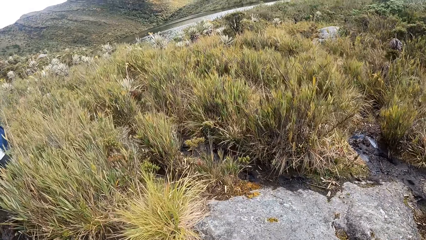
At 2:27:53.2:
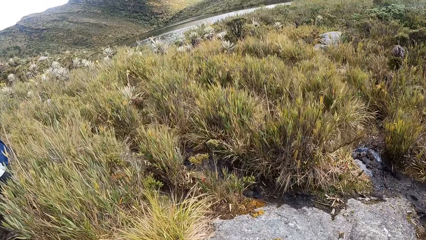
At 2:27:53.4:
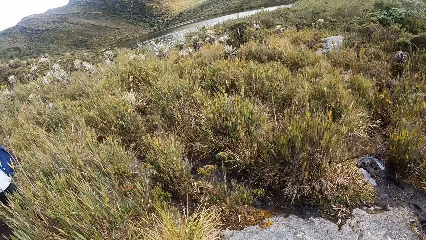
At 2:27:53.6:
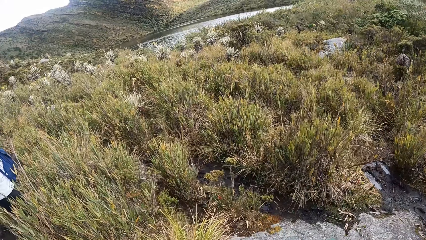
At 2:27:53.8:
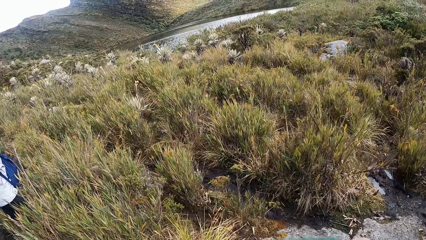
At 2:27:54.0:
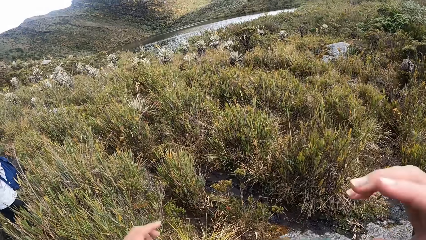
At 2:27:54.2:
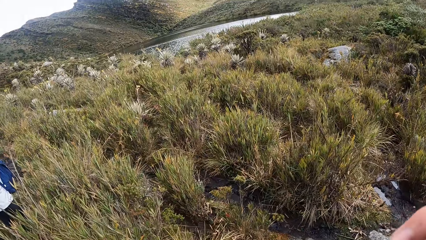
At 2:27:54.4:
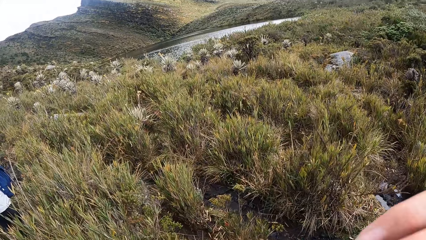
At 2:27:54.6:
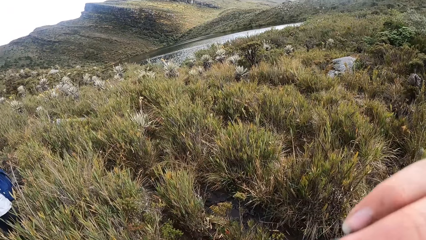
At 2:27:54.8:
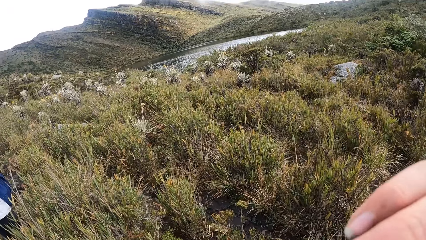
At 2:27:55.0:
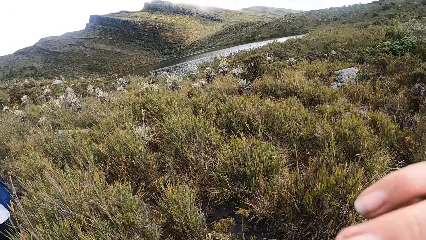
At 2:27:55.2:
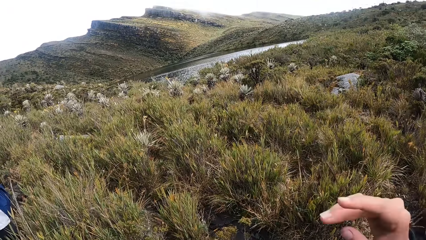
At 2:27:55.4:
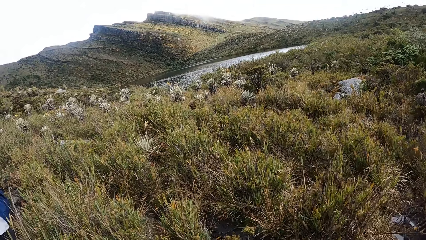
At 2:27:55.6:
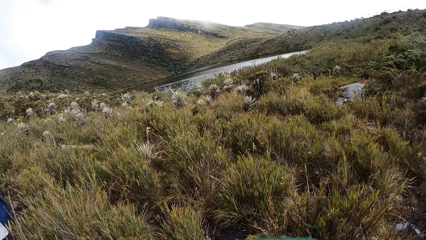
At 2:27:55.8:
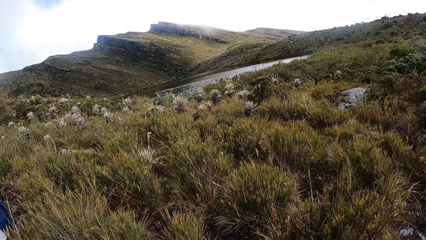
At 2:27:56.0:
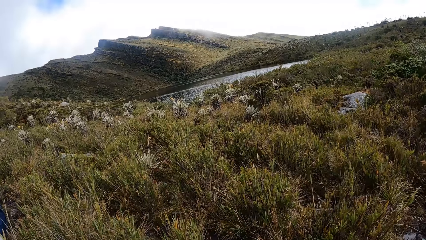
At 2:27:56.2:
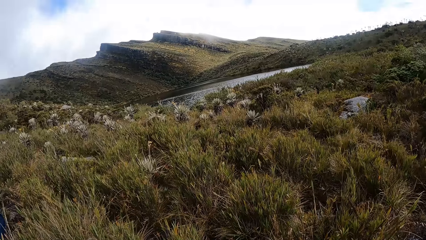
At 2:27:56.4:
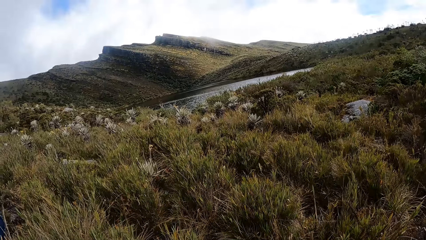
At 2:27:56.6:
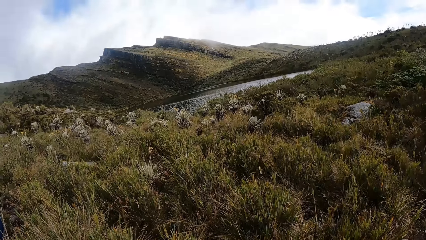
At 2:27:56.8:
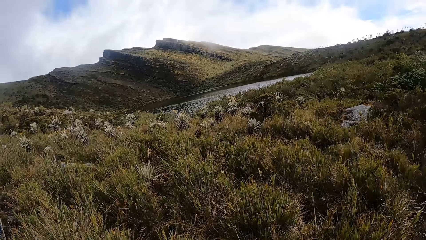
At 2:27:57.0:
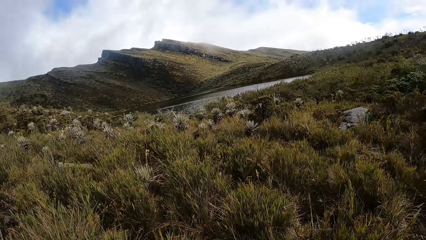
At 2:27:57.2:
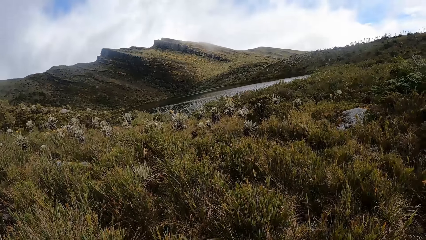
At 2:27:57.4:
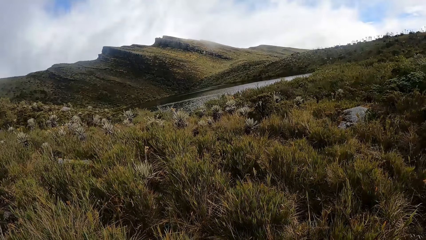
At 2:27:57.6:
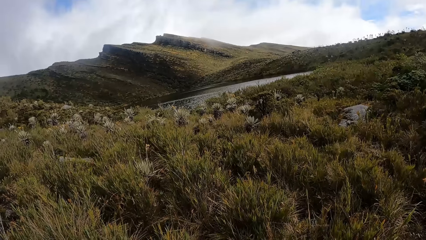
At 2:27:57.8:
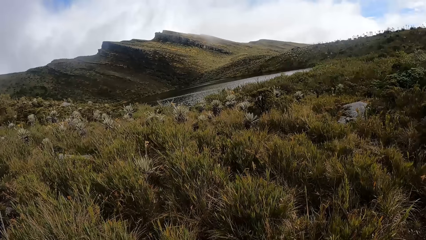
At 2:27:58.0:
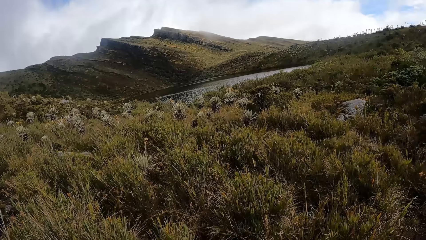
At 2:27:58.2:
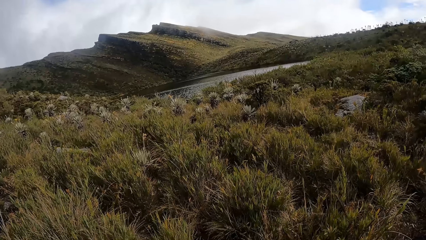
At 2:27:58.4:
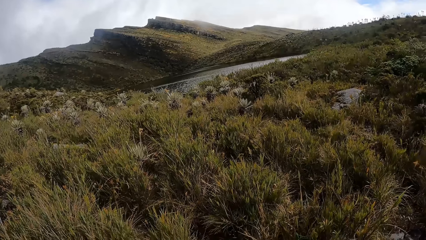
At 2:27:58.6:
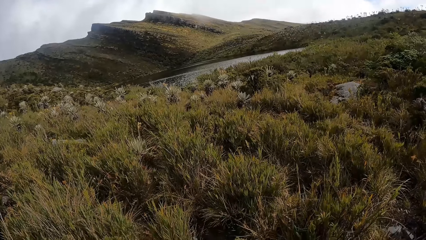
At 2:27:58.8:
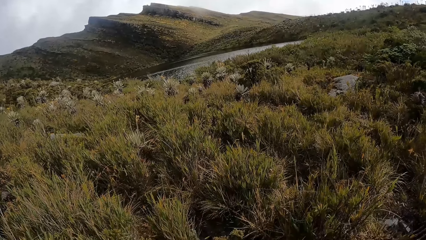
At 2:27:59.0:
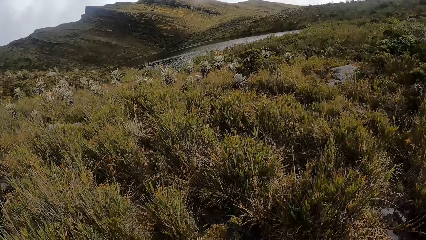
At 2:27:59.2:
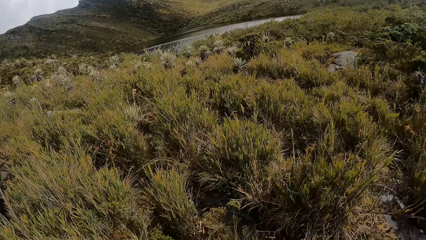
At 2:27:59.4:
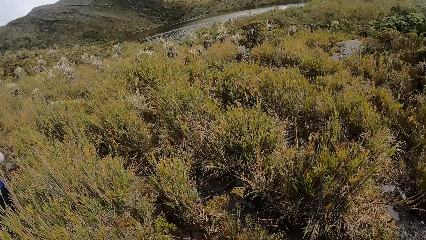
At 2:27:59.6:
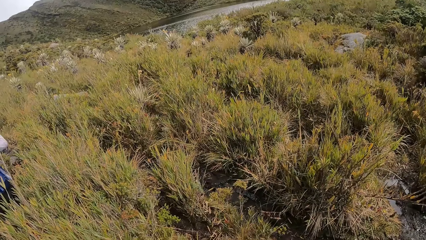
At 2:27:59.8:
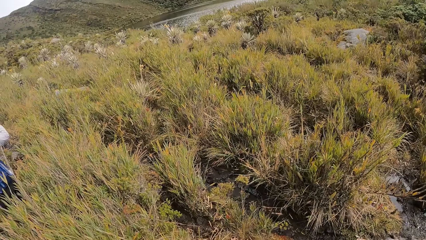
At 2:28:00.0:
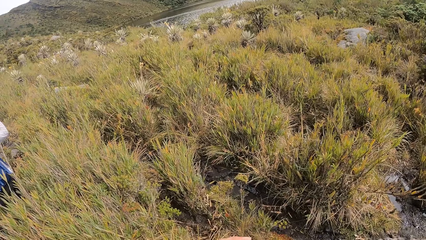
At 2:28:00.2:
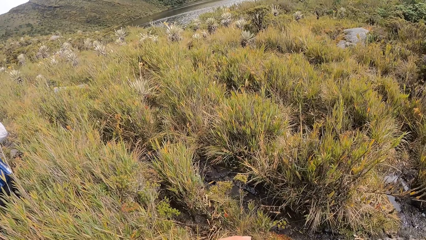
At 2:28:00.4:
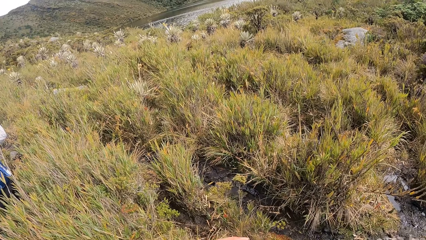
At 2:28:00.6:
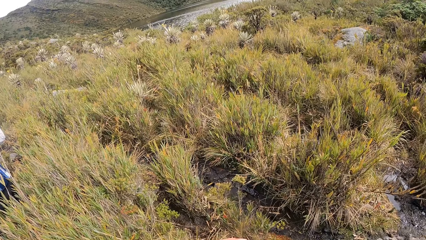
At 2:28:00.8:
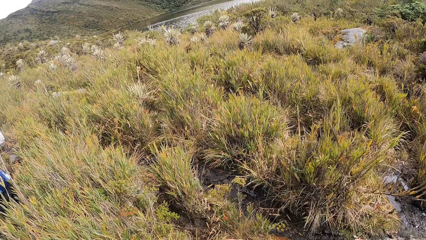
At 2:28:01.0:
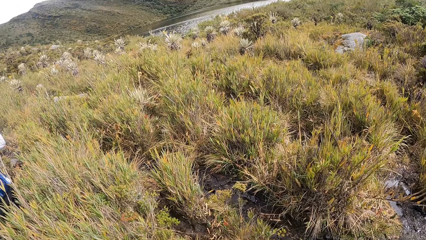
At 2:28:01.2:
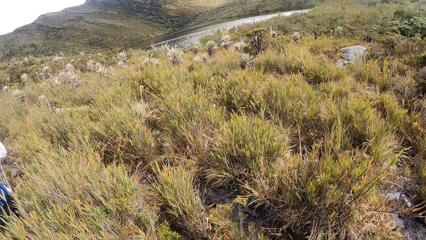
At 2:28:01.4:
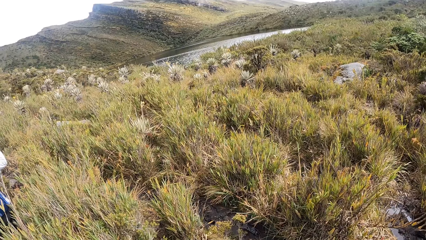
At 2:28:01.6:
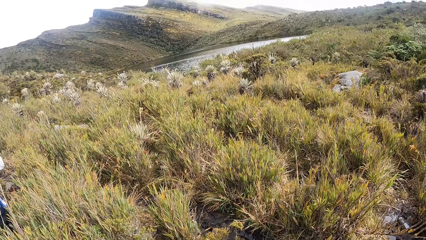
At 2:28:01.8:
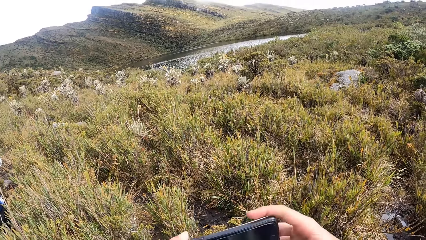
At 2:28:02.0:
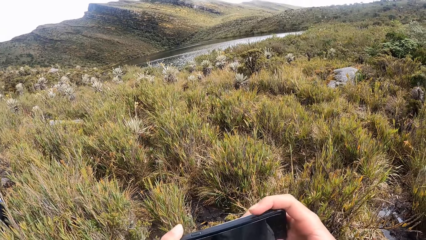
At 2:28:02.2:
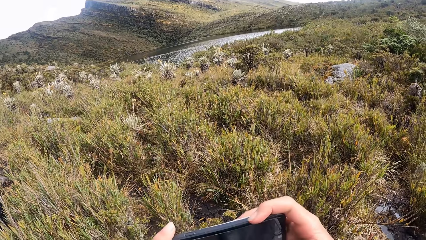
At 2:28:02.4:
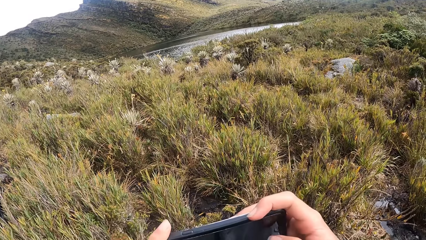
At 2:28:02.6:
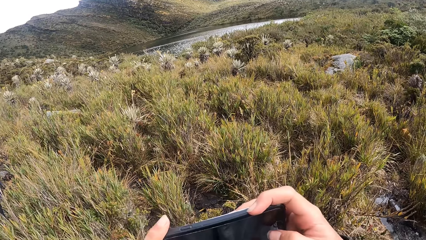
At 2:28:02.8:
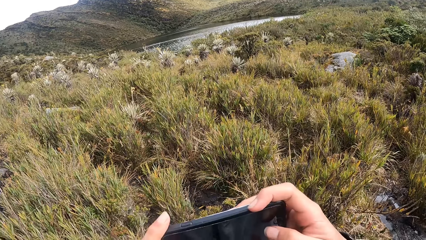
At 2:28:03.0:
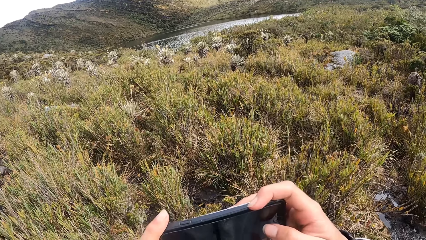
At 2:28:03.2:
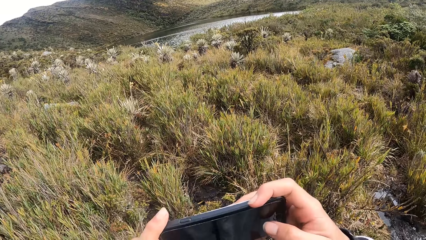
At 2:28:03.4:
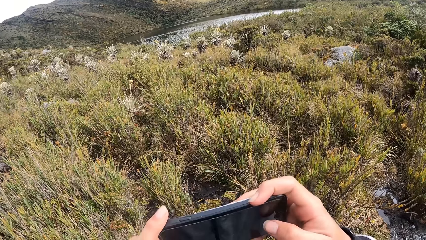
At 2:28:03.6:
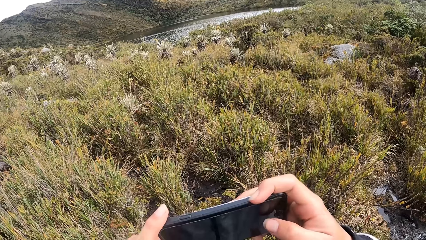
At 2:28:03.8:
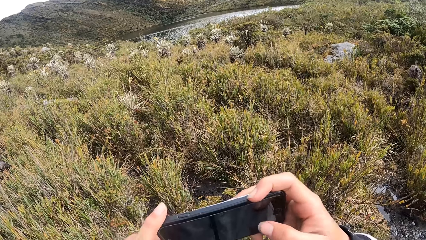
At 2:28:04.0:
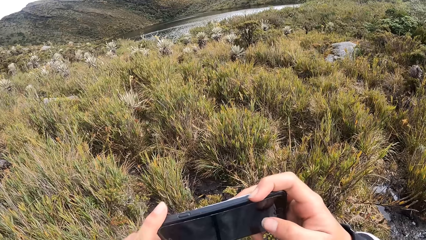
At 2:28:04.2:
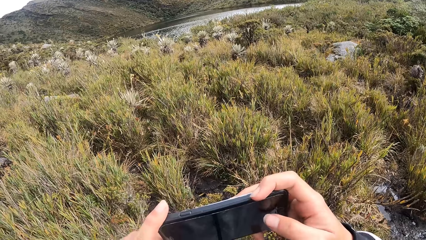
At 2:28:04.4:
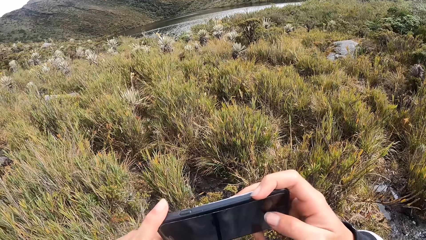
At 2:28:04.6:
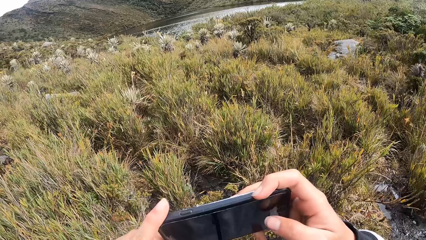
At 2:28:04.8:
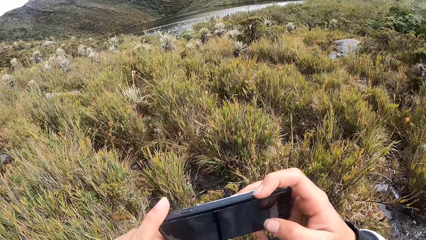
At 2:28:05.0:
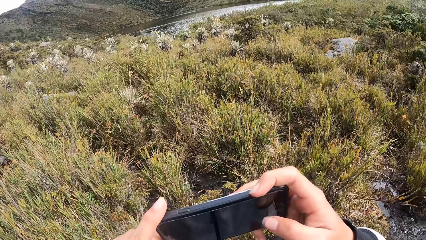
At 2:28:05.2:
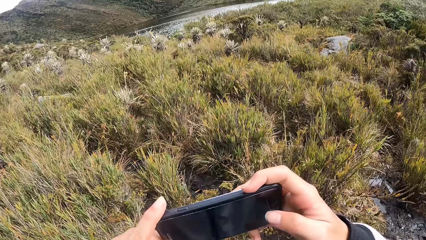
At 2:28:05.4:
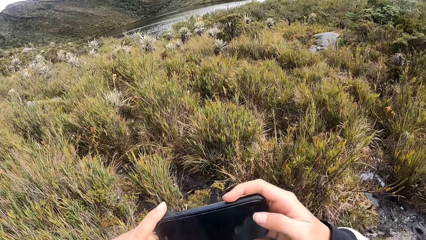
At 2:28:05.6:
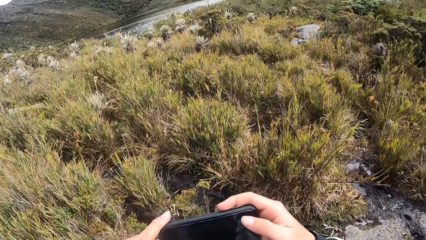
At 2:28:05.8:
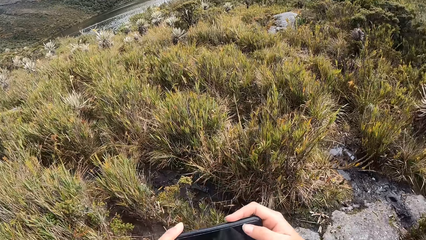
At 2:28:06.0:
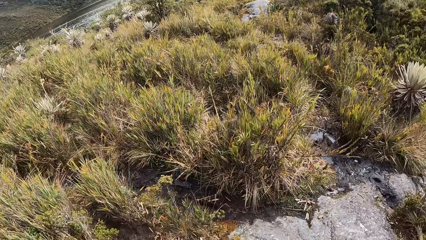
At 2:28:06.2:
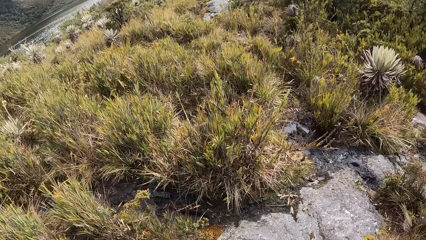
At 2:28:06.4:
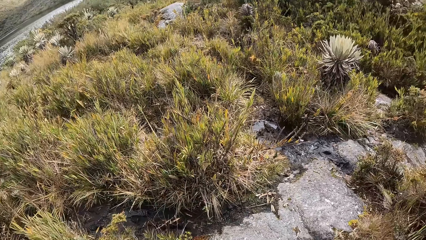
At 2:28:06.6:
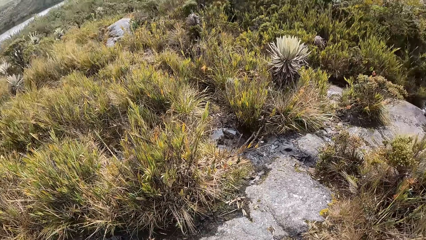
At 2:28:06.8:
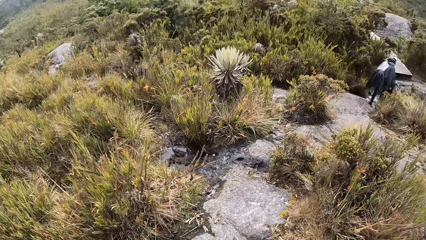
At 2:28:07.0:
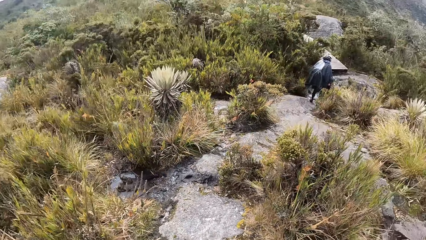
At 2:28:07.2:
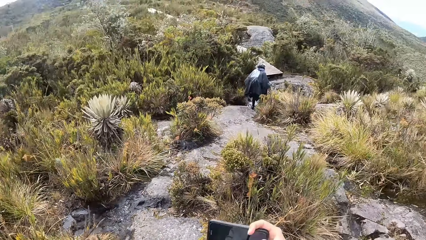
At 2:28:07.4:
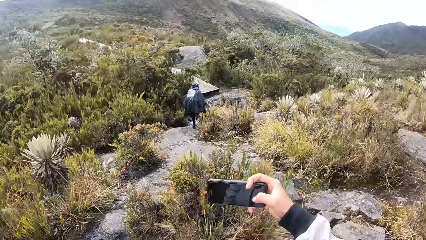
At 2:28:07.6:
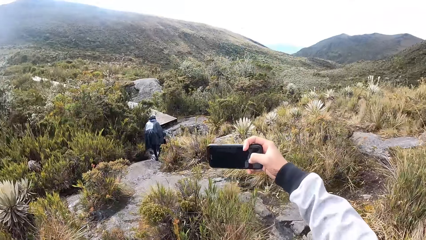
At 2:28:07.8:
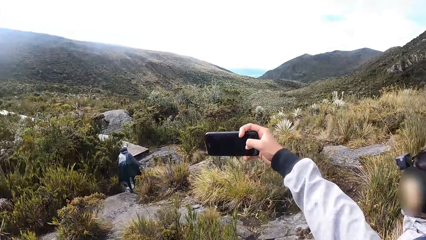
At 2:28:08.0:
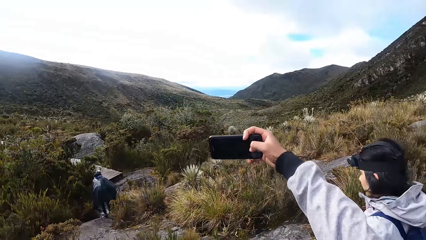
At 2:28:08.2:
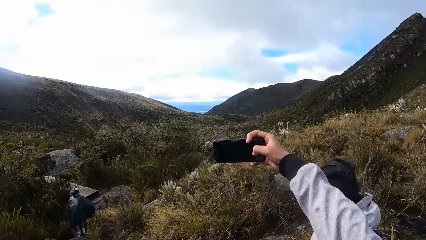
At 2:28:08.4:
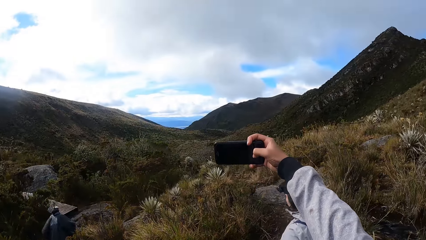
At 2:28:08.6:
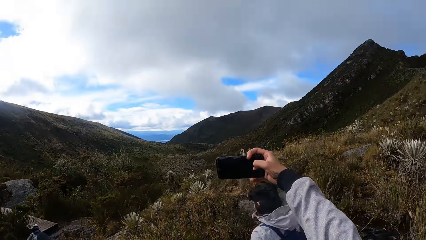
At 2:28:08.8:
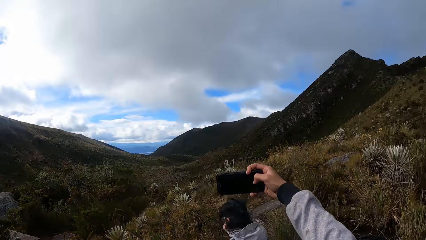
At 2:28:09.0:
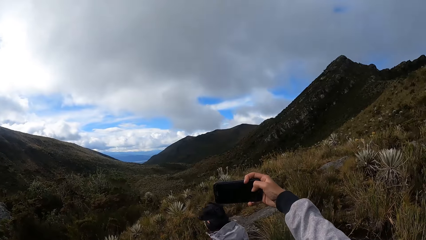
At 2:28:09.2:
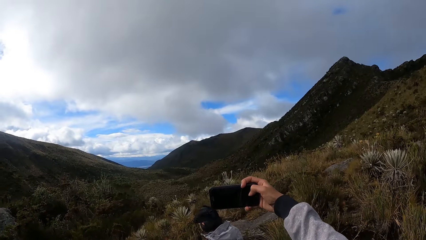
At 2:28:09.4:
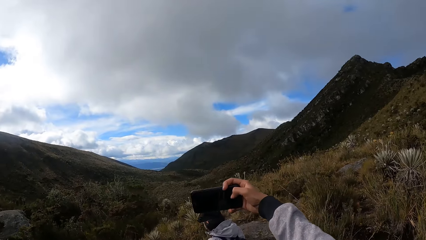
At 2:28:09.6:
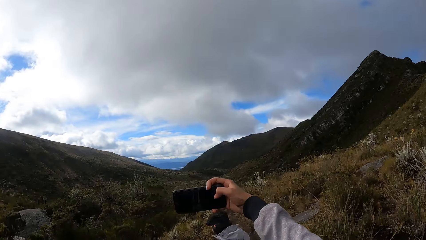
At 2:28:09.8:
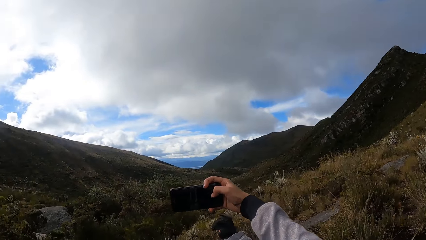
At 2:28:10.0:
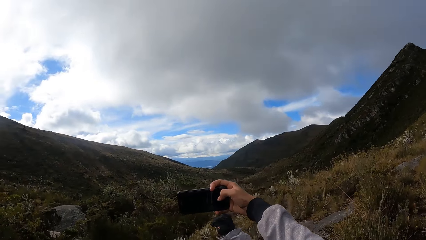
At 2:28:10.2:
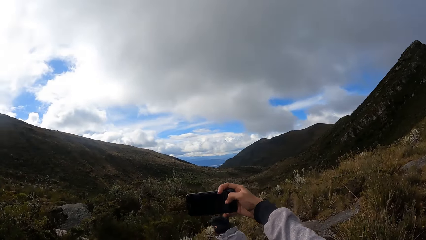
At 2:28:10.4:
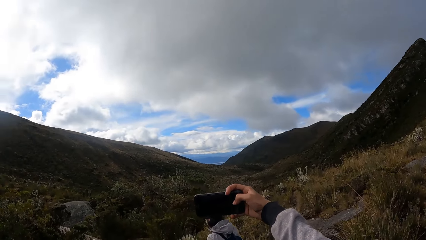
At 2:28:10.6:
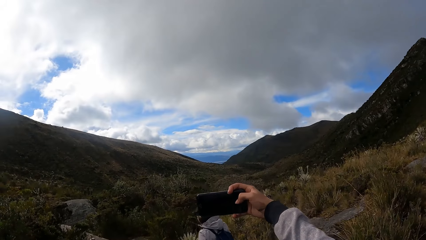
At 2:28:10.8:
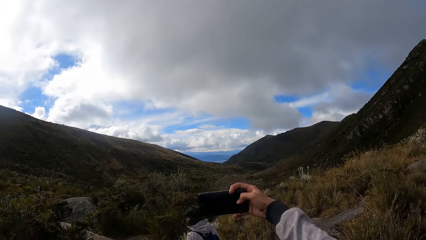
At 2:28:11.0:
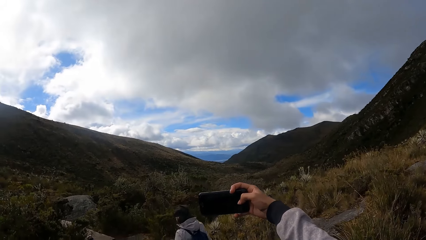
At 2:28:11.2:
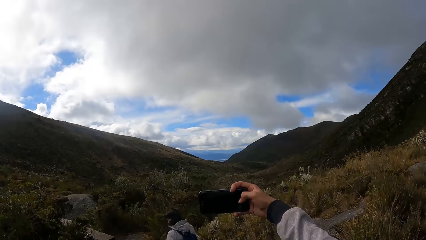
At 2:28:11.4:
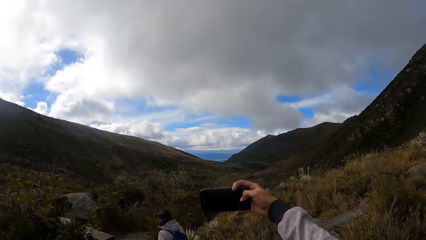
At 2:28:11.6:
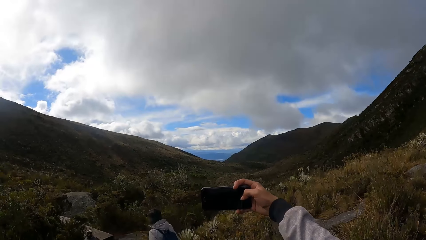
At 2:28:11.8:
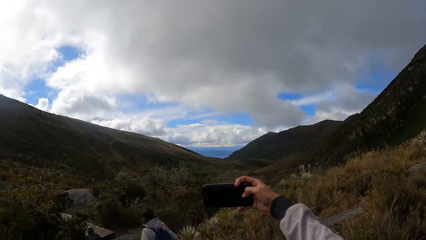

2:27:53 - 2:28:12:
The camera wearer walks on the mountain. He lifts his hands and puts down his hand. He operates a phone with both hands. He holds the phone. He dials the phone. He puts down his hand. He looks around the mountain. He operates the phone with his right hand. A woman walks past the camera wearer. The camera wearer holds up the phone.
